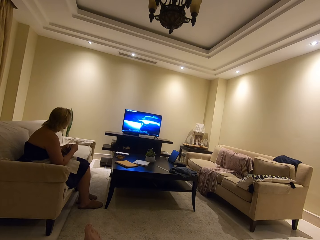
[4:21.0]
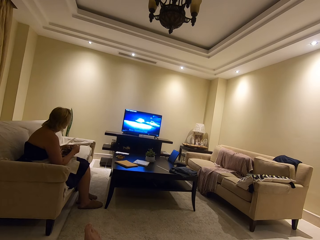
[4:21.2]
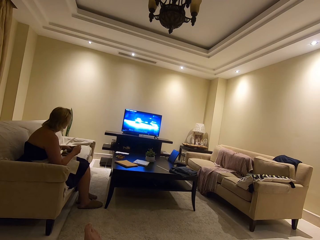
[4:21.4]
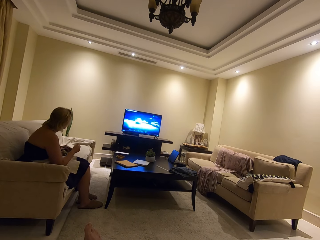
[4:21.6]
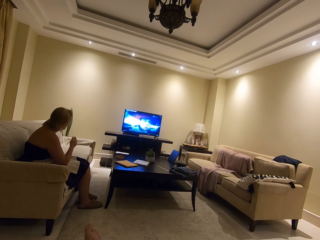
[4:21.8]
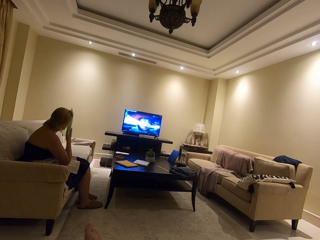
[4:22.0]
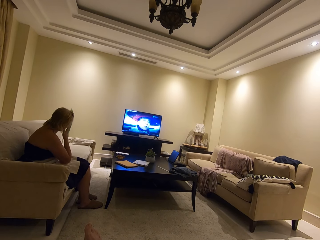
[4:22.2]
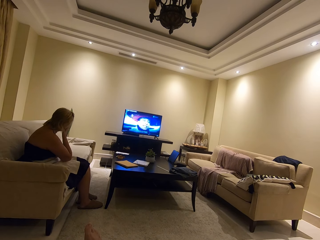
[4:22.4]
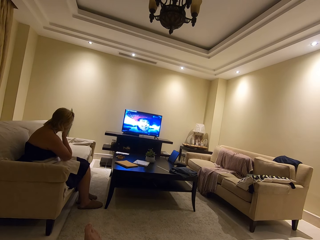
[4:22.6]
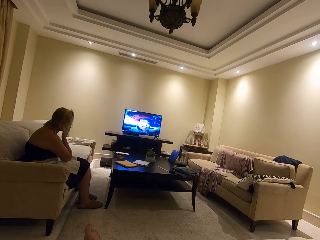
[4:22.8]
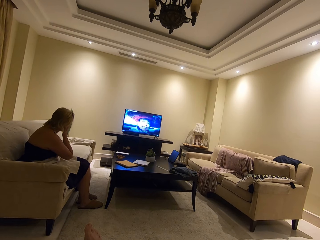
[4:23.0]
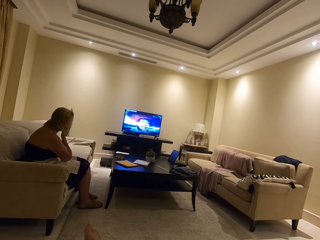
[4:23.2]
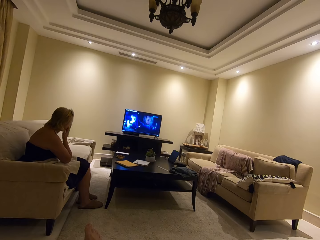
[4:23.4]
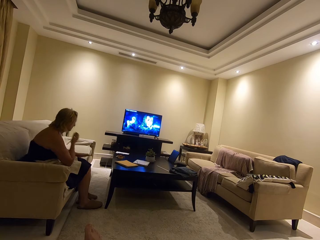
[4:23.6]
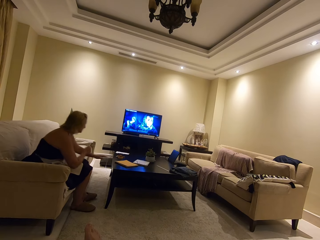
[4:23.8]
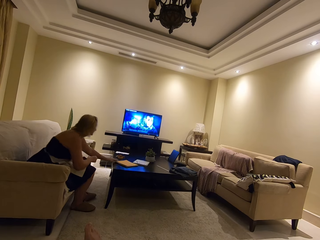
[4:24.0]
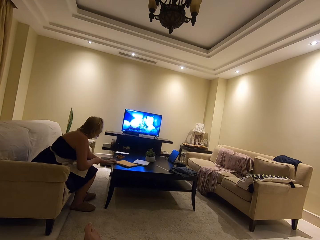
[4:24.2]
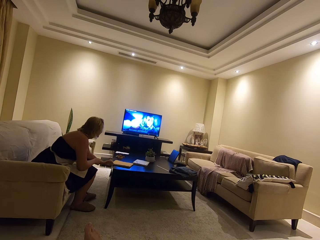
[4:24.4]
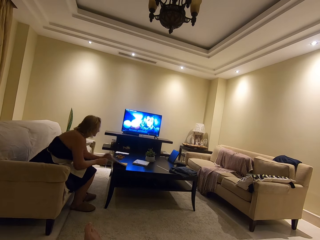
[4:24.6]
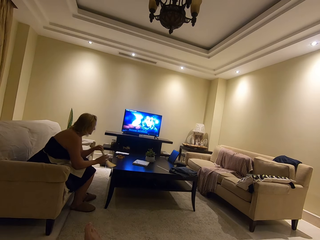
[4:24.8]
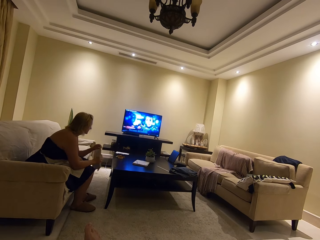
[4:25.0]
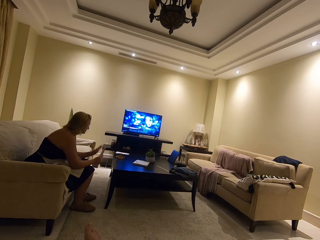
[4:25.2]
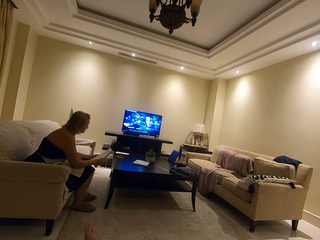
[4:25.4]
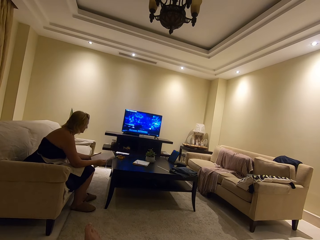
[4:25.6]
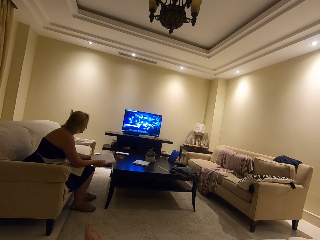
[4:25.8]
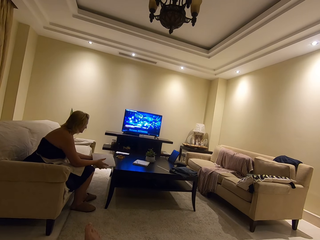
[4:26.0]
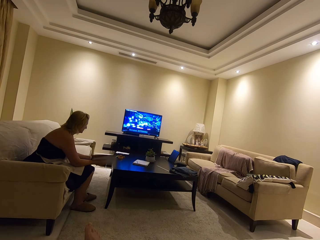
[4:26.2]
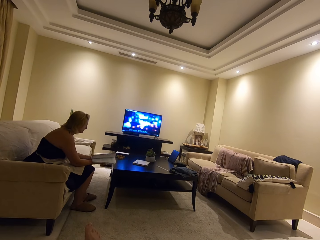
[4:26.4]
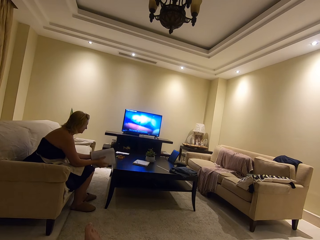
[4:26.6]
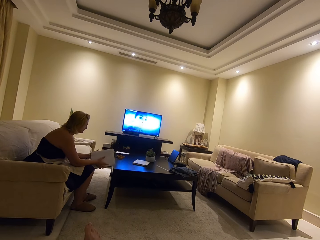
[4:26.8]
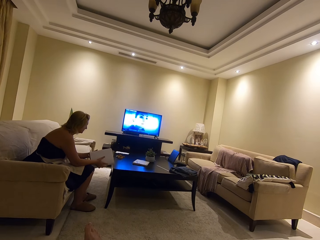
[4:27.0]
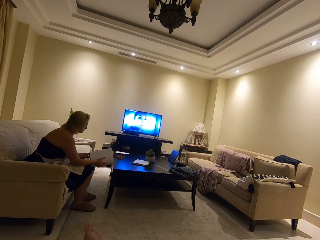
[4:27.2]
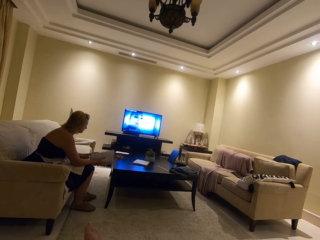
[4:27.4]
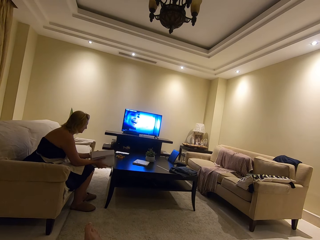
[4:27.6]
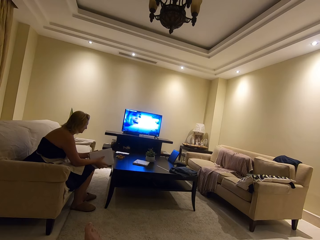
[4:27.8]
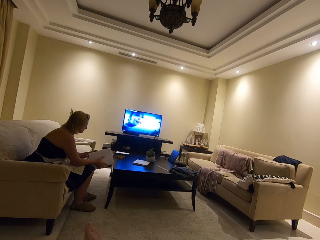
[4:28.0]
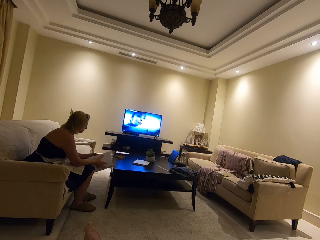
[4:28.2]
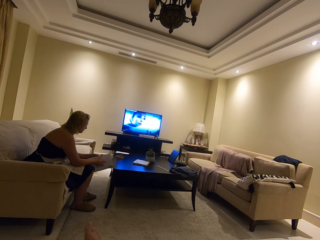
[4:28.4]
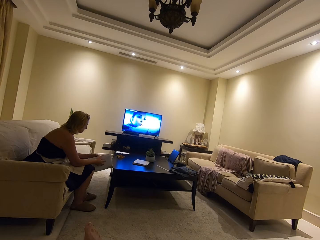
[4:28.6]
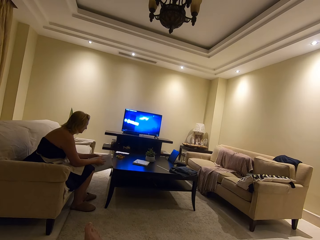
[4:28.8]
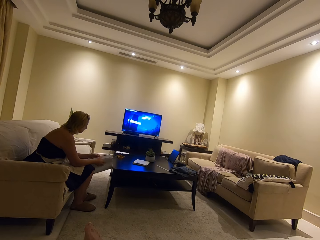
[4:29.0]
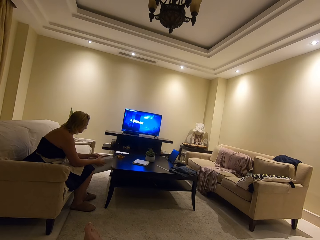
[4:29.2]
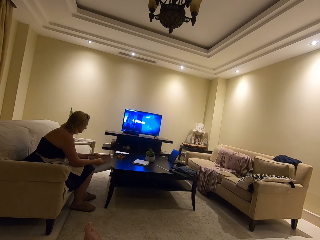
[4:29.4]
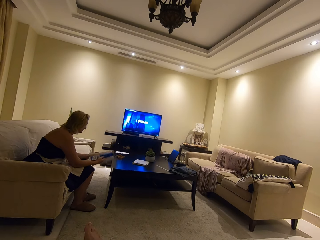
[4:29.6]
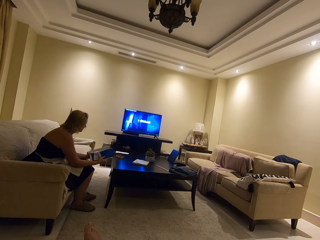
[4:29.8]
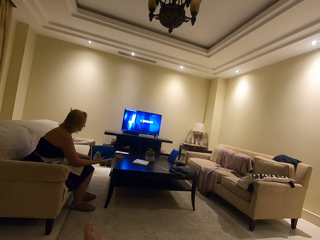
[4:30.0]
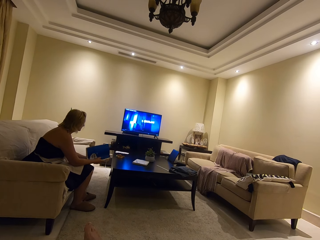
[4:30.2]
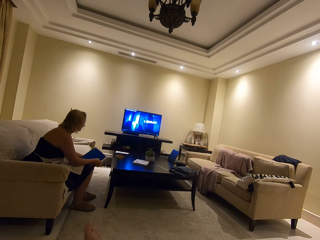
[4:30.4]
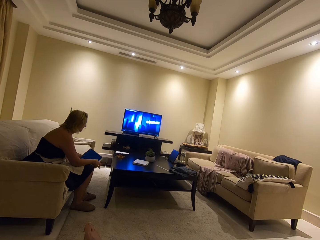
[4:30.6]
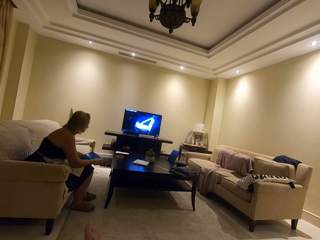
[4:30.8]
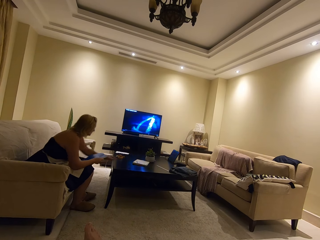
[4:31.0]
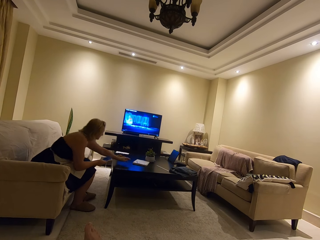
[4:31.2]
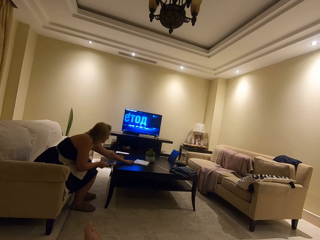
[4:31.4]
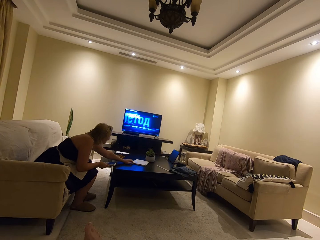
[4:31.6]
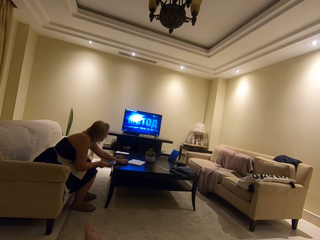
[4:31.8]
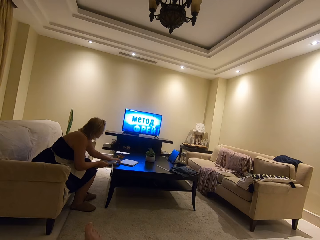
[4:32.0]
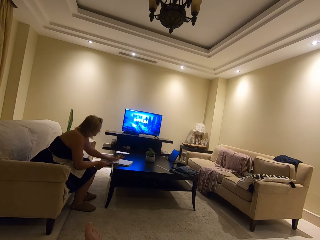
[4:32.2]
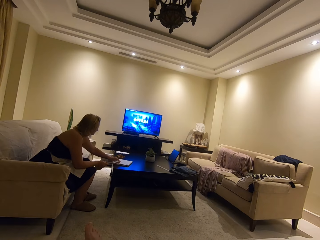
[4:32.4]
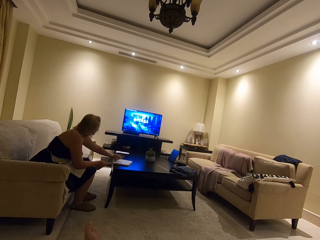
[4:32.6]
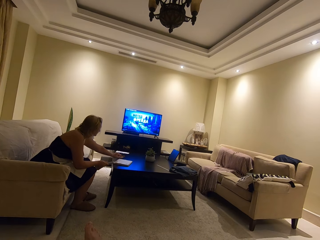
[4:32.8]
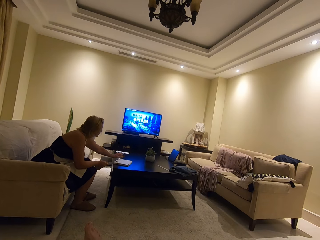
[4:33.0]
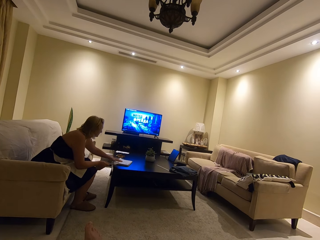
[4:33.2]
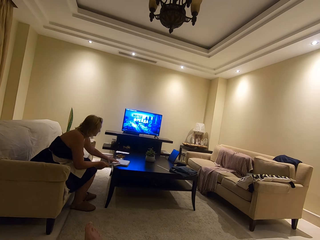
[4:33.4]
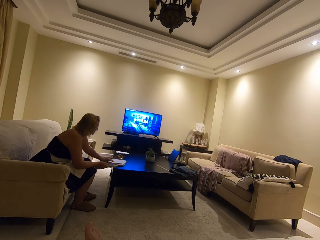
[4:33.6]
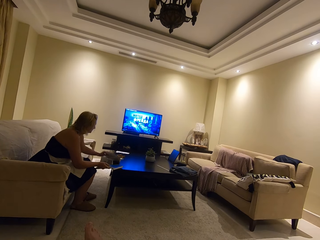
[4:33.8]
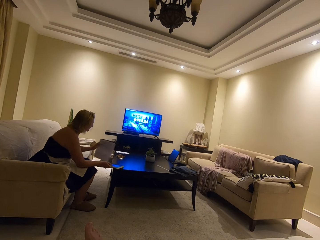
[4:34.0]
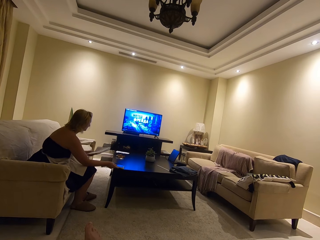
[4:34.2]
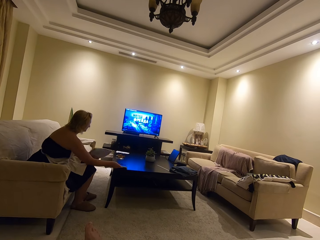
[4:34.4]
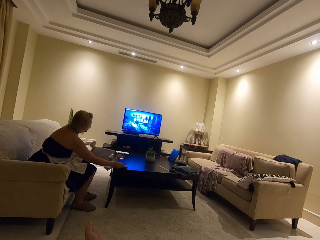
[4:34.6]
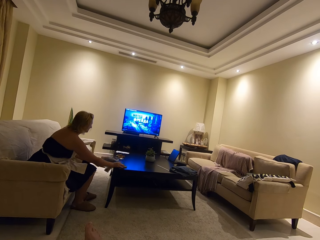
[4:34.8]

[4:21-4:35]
A woman touches her face. The camera wearer watches the television. The woman lifts a book from the table and flips the book. She opens the book and closes the book. She moves the book on the table and picks the book. She lifts a pen from the book and places the phone on a table. She lifts the book from the table and places the book on the table.

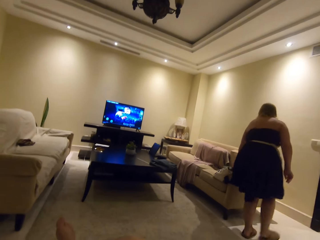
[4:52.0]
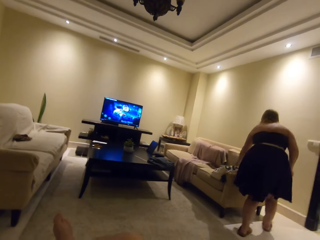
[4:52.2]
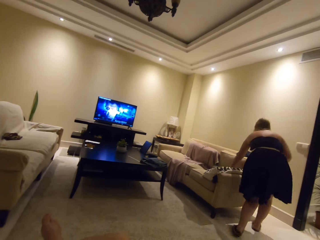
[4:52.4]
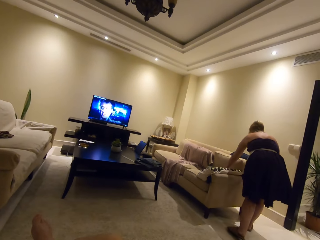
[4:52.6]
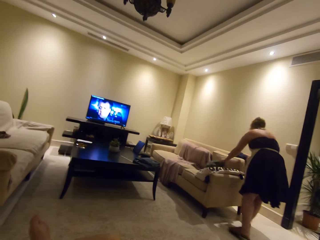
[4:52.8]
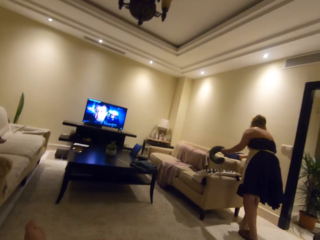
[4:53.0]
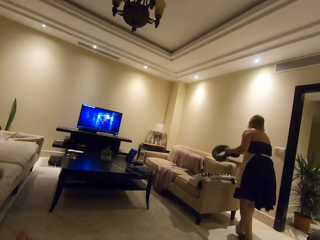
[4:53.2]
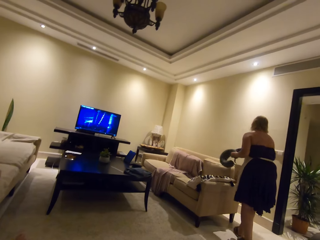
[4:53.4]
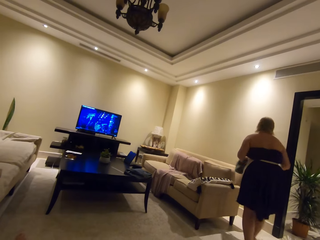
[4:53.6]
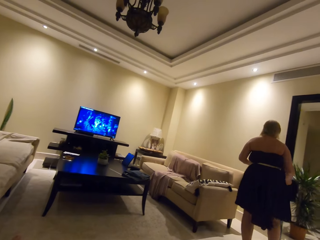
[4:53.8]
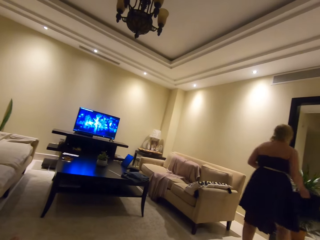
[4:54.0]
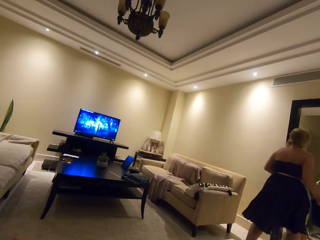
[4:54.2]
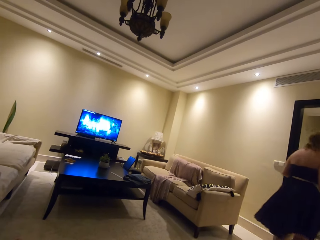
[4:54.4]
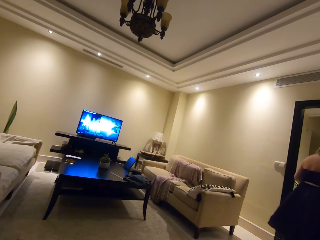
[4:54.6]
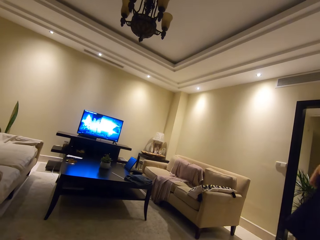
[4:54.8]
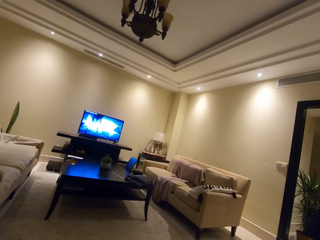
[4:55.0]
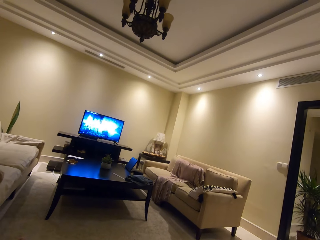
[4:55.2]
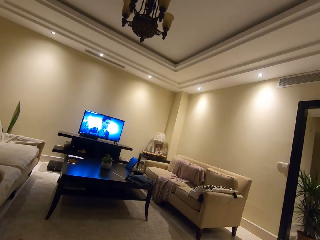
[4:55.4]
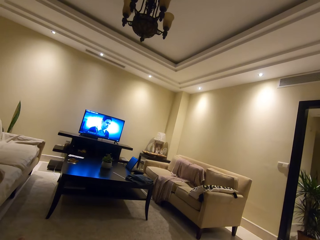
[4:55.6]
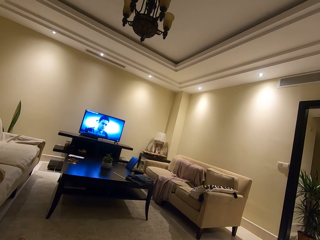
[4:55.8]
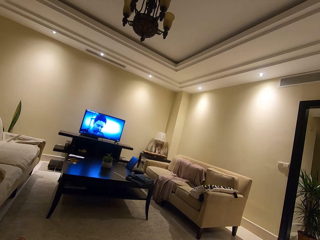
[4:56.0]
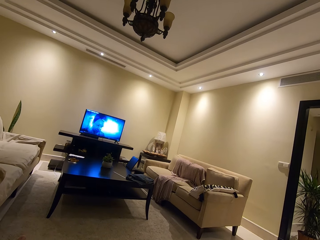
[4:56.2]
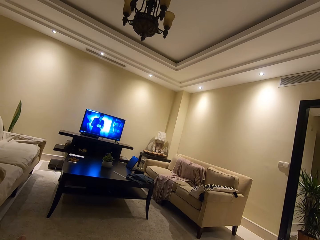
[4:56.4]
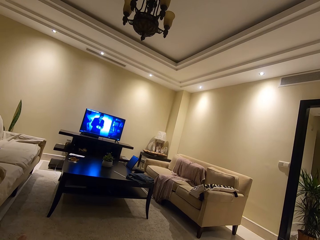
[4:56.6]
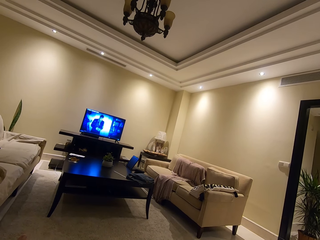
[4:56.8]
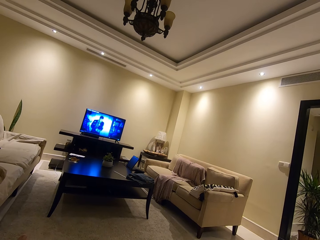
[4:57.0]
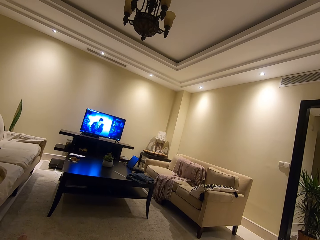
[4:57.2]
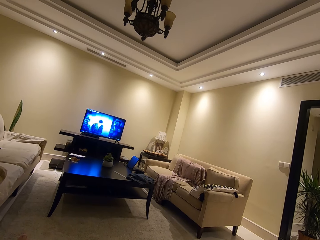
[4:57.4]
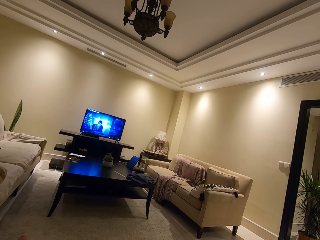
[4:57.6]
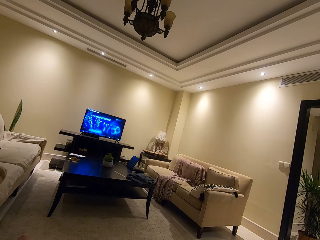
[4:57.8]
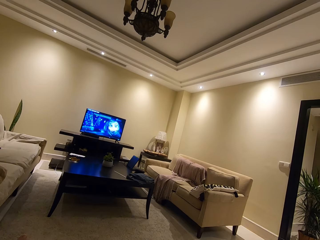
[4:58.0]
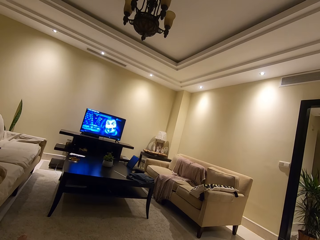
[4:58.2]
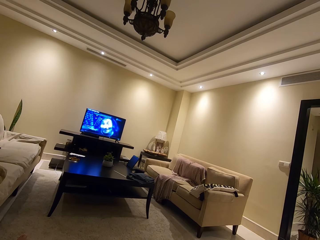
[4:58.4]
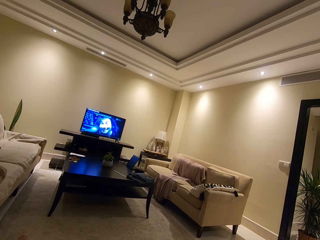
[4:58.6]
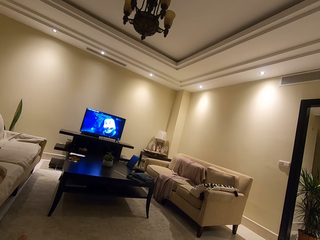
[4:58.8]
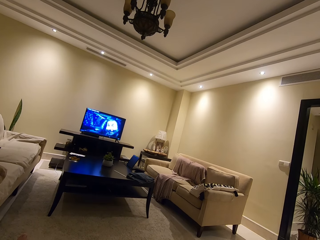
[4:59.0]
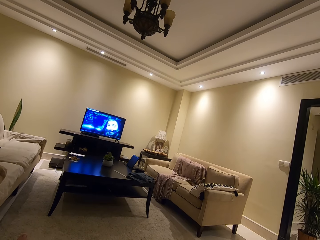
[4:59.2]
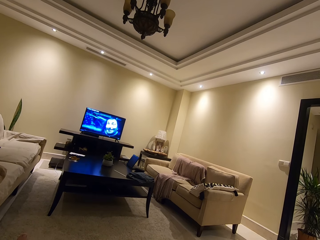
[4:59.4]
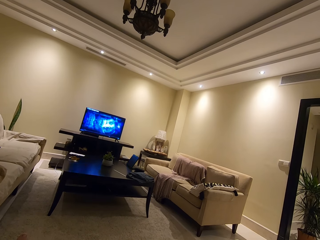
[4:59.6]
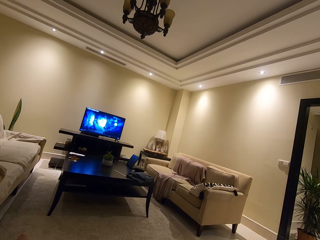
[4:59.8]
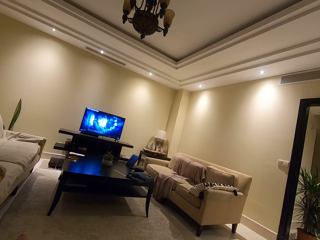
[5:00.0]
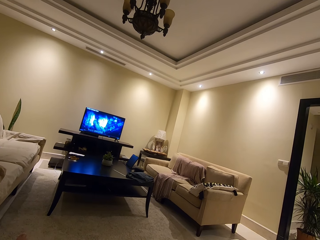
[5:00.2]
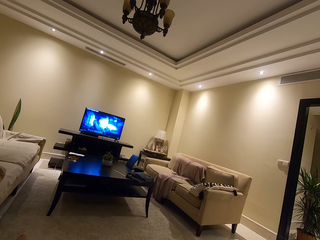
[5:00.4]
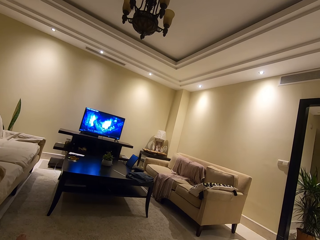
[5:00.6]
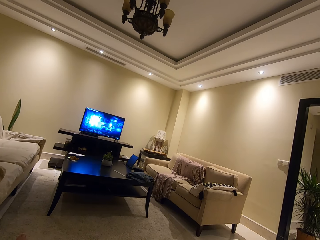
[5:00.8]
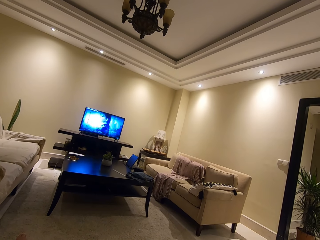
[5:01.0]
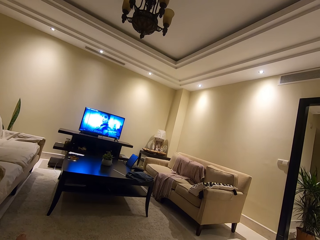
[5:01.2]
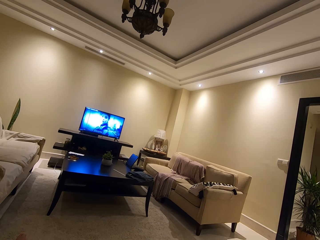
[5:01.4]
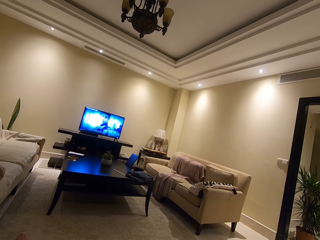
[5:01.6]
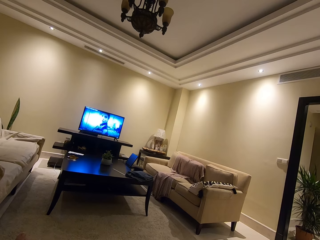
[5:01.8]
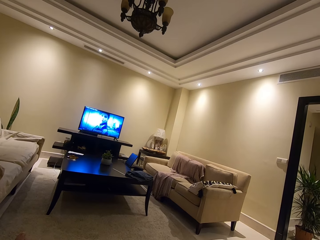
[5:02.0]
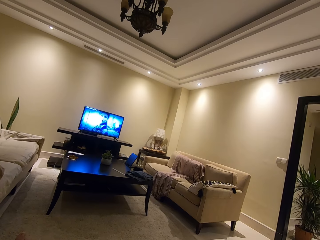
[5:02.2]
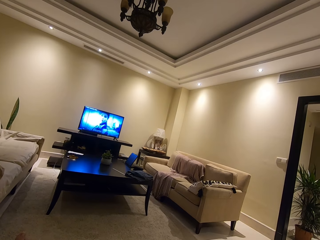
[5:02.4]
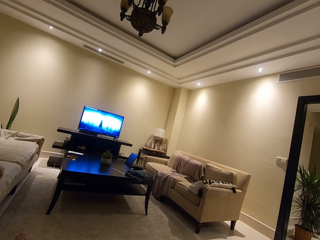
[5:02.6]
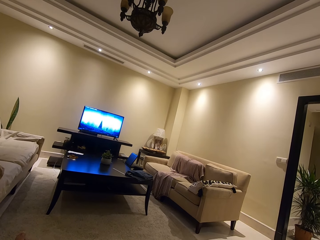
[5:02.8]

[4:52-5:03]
A person bends on another couch. The person takes pillows on the couch and walks to another room. The camera wearer watches a television.
